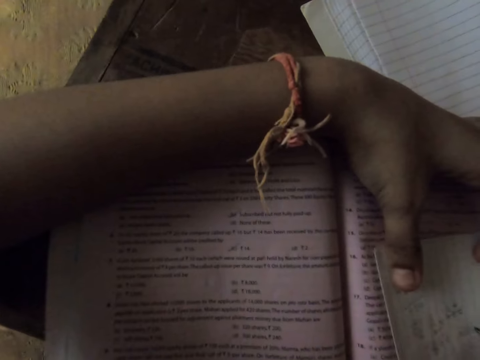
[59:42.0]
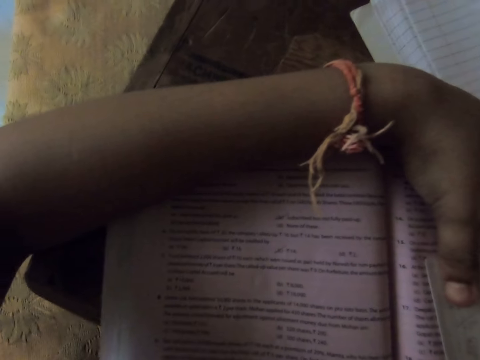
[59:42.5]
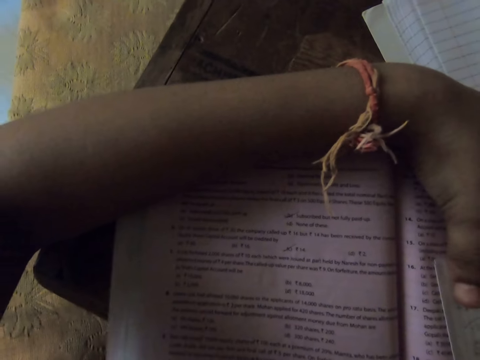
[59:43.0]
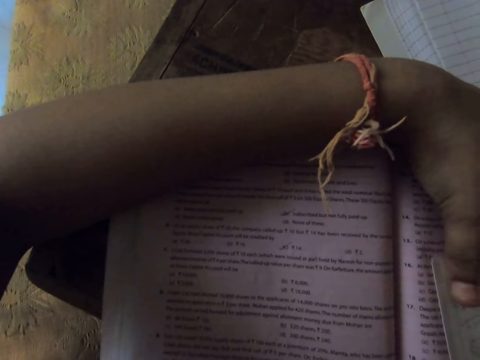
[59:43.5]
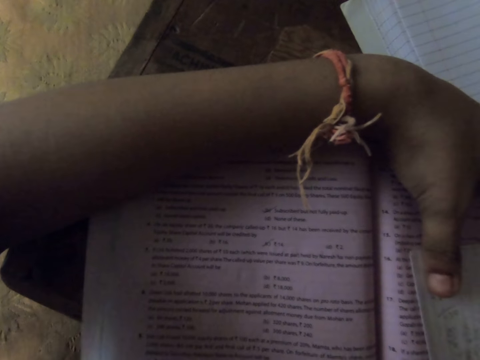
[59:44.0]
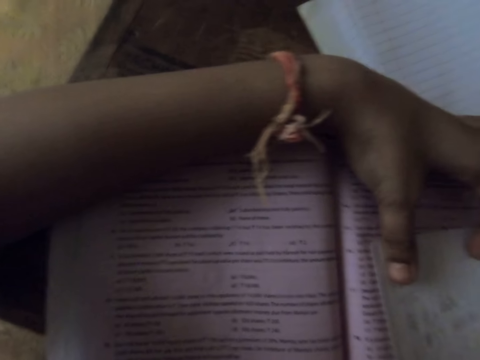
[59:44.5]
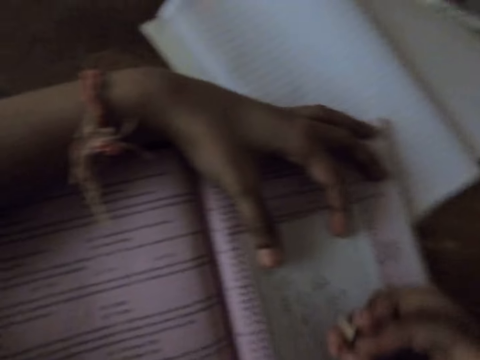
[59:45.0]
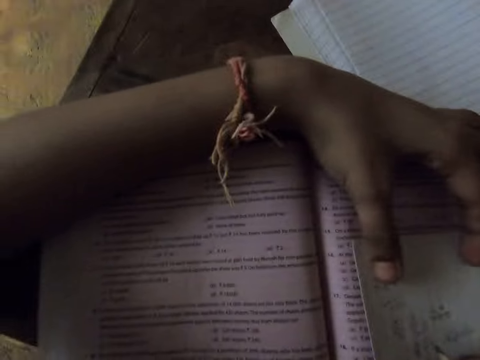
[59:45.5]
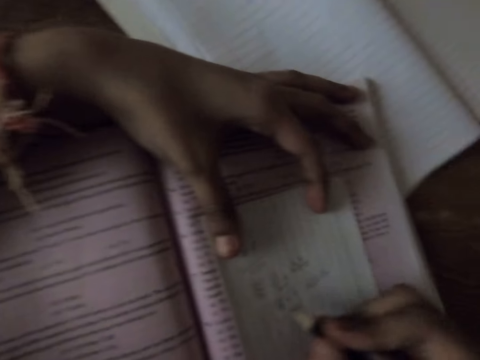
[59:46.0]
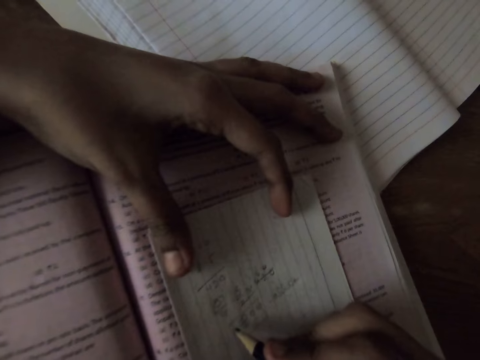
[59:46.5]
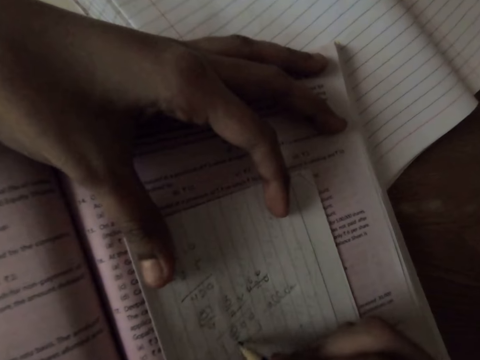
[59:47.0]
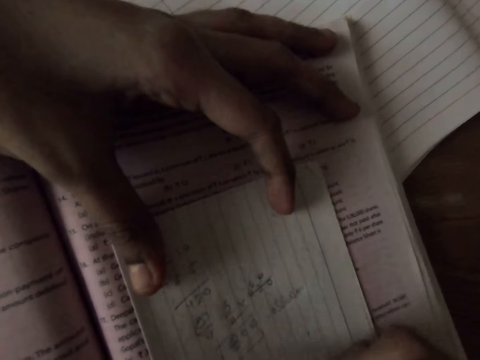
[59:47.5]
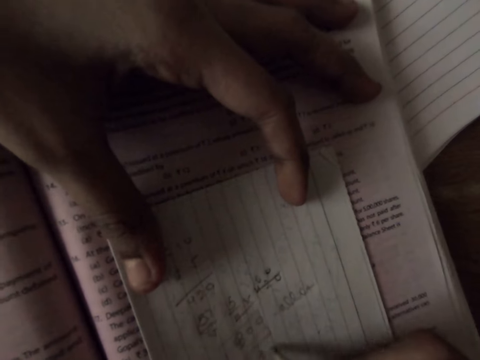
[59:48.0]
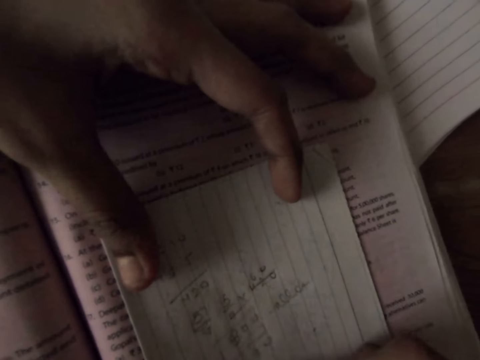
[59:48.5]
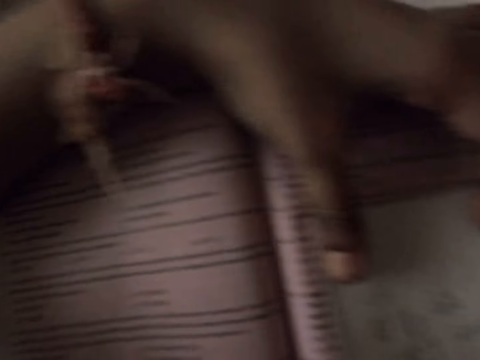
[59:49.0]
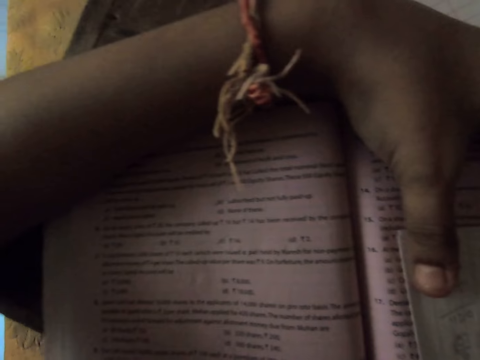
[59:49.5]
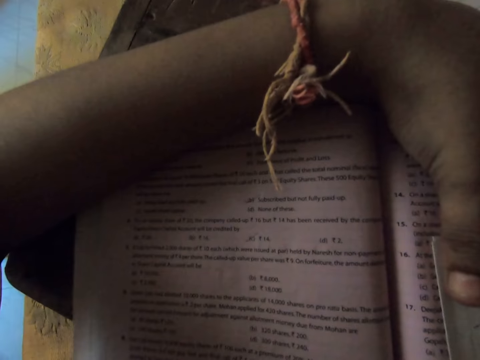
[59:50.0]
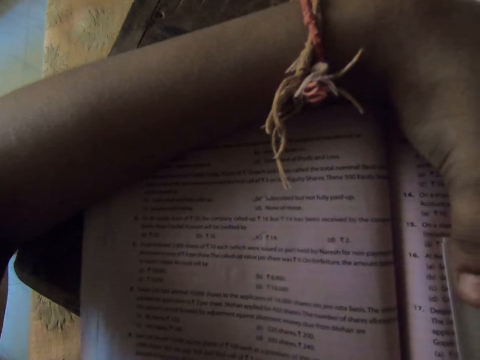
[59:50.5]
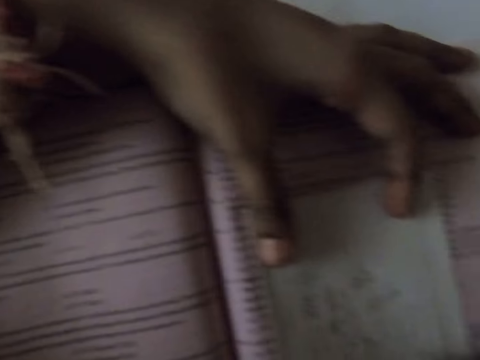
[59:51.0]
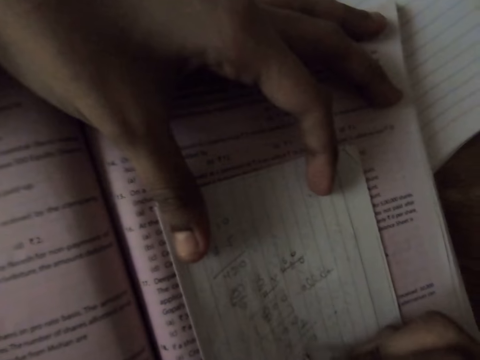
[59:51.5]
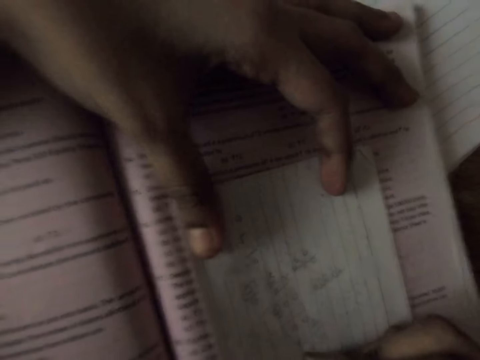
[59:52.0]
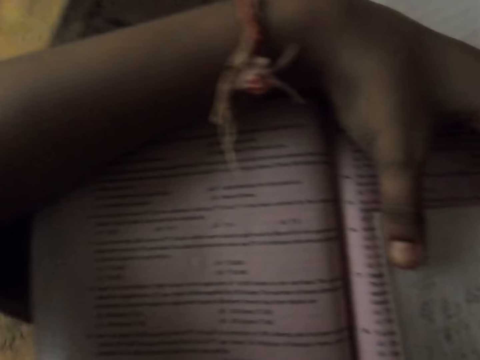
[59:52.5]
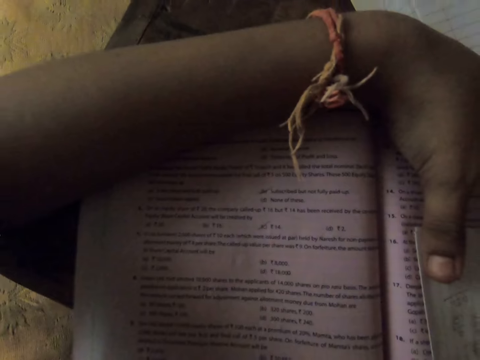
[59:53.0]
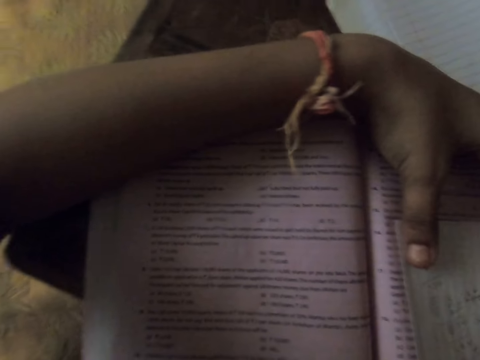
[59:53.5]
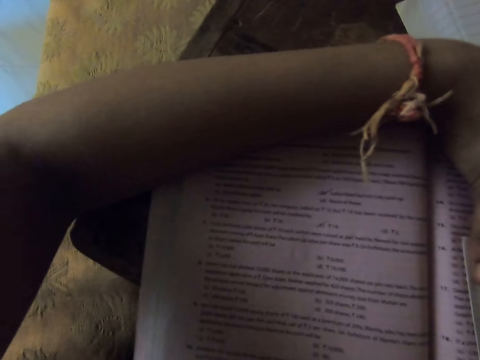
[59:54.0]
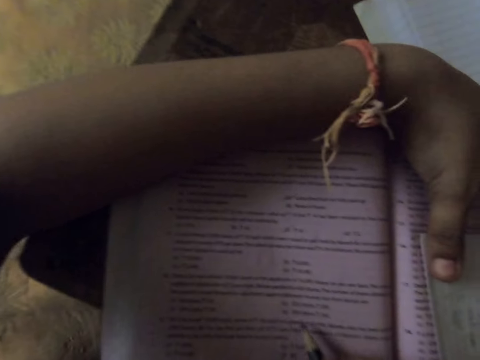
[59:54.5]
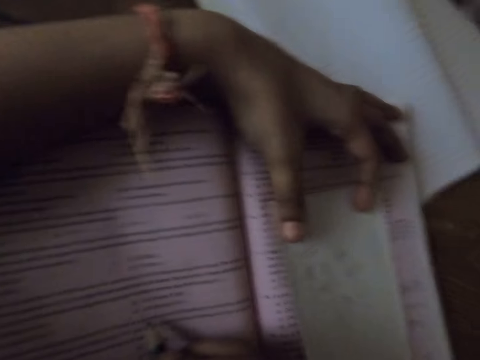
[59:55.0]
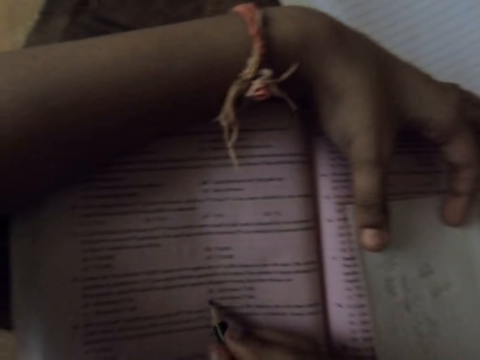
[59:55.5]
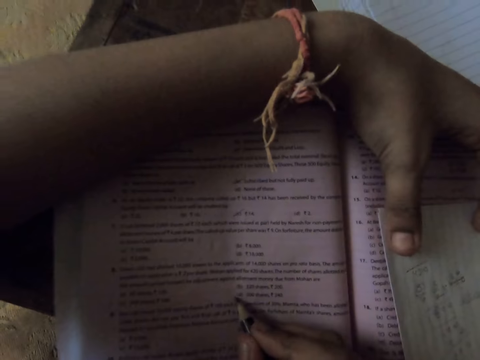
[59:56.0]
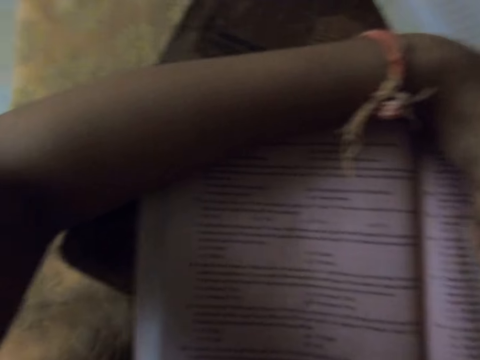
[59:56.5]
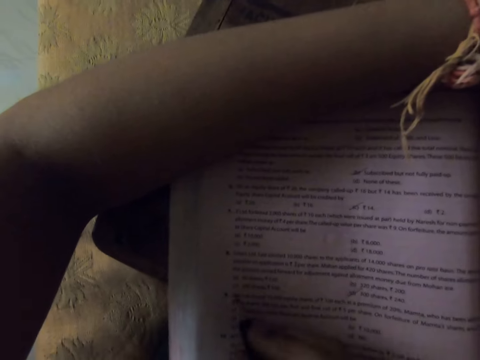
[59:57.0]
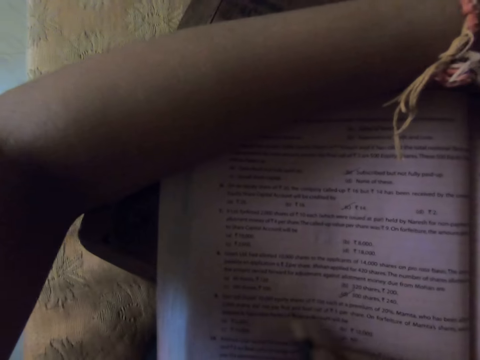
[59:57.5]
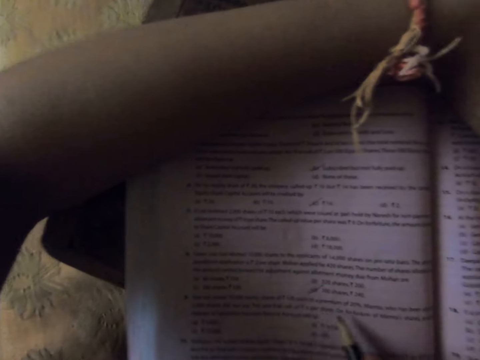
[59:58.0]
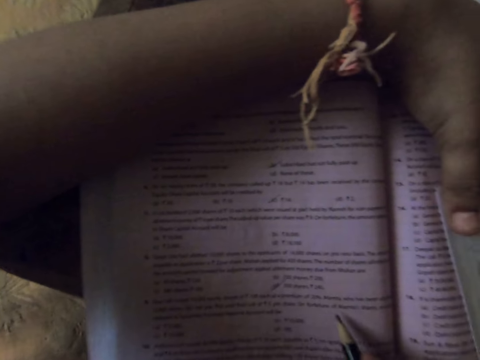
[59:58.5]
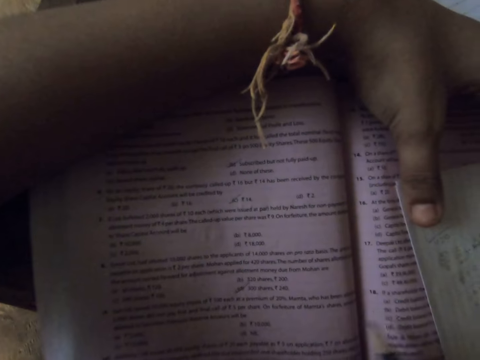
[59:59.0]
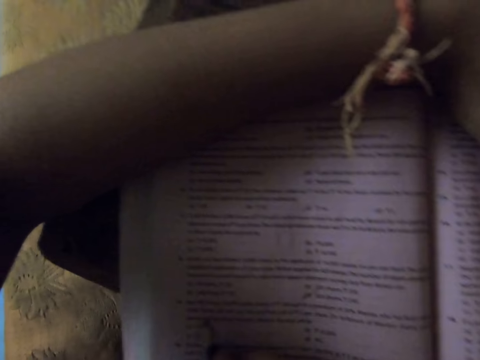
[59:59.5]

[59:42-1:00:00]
The camera wearer moves her head. She writes something. She moves her head. She writes something. She moves her head. She writes on the textbook with the pencil. She marks something. She points on the textbook with the pencil.

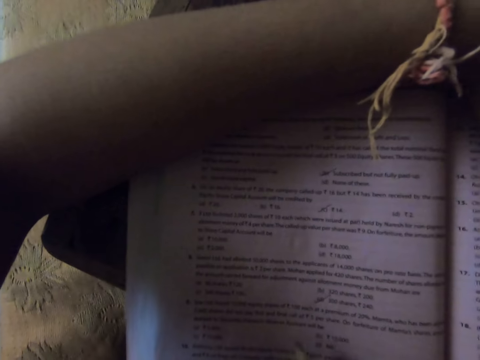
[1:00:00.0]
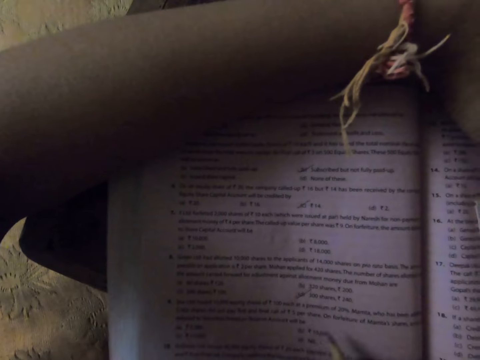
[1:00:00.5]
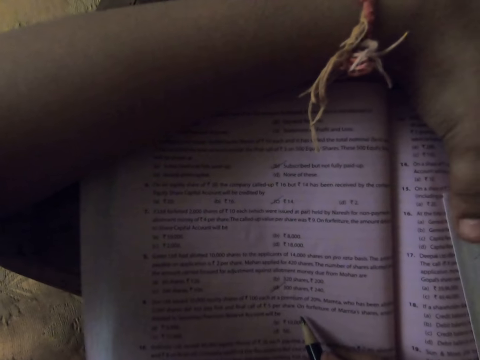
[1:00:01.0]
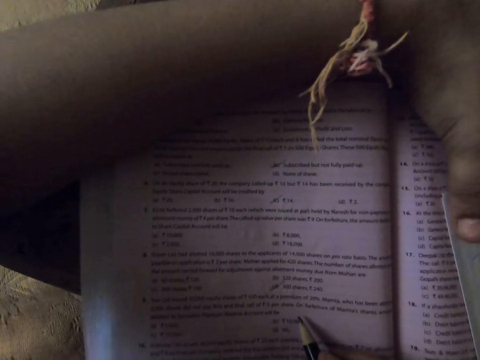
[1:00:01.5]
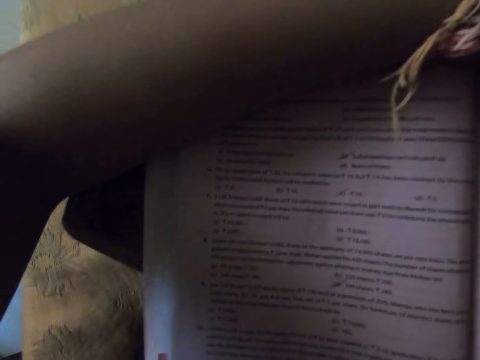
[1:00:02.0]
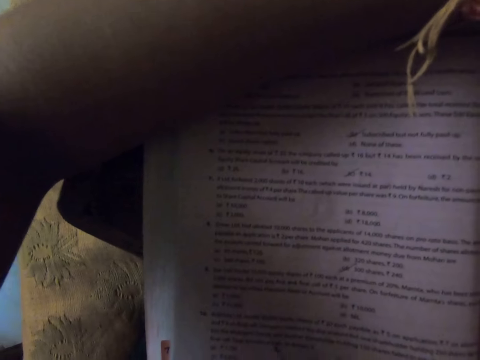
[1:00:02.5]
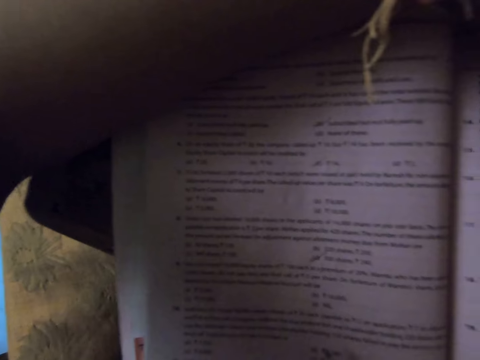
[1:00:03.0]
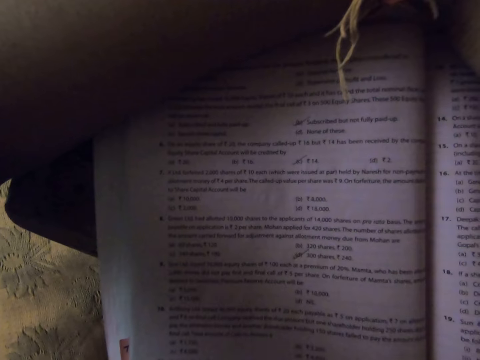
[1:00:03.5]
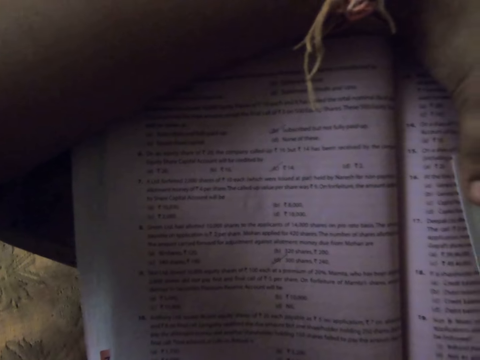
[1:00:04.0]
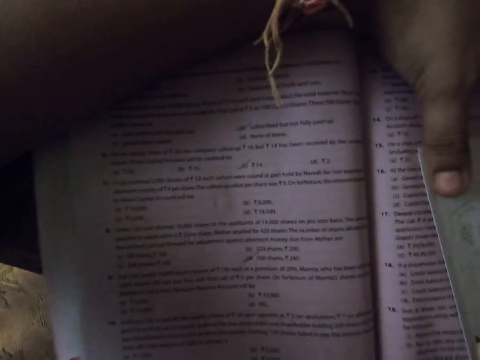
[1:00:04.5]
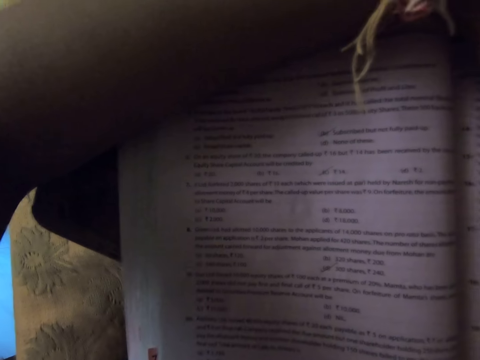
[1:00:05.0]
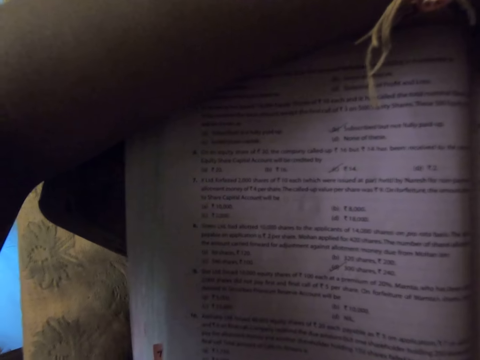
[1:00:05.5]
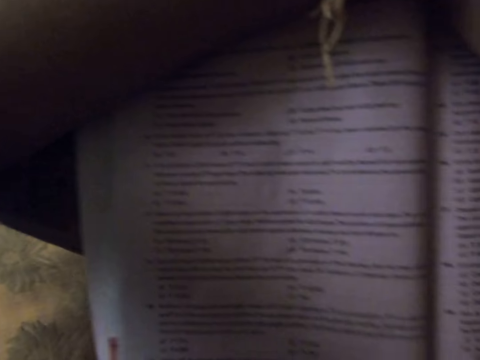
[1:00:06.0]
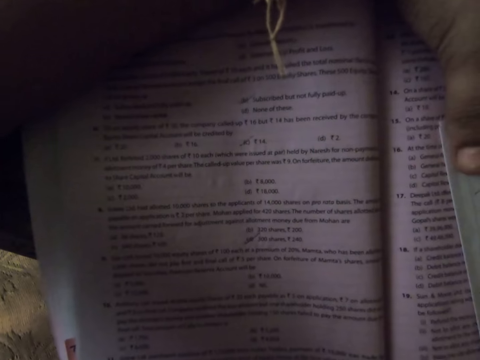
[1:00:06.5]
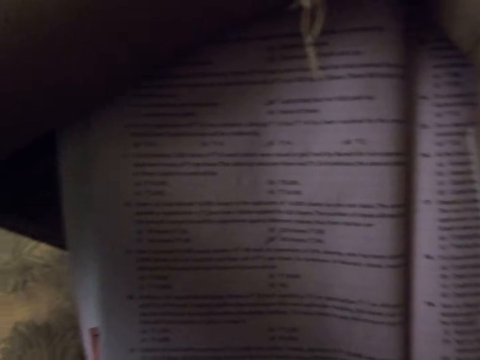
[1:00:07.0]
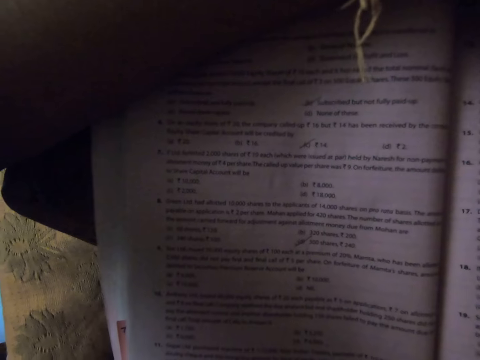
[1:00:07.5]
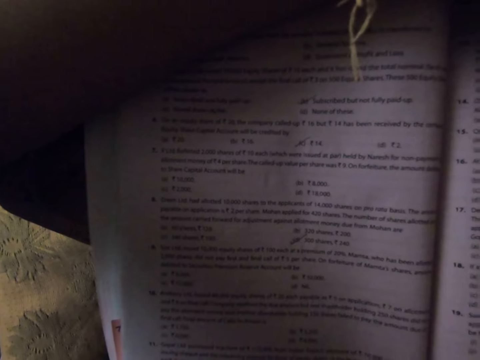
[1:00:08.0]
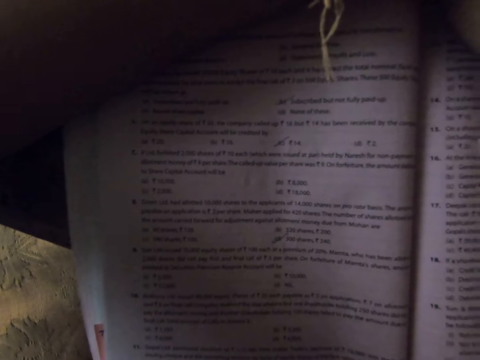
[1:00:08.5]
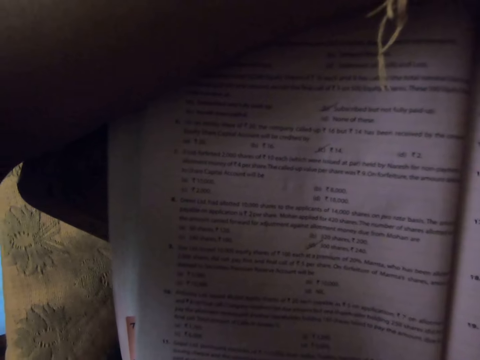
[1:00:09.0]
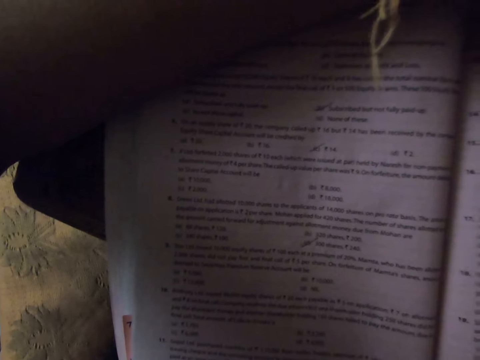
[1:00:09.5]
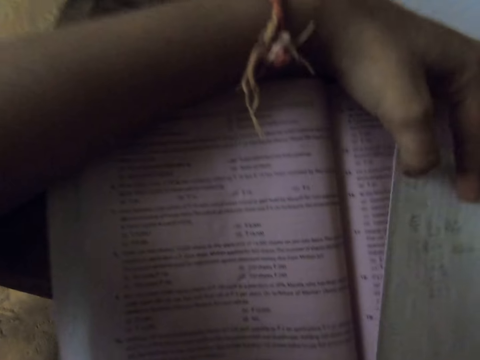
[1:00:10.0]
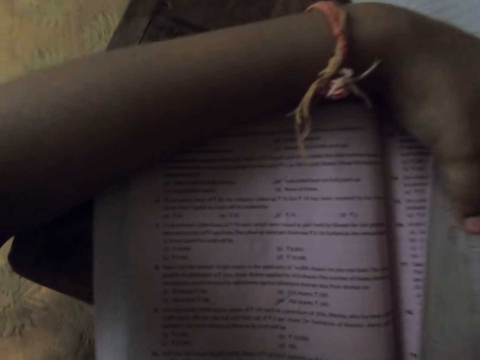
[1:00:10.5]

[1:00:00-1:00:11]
The camera wearer moves her head. She adjusts the paper on the textbook.
